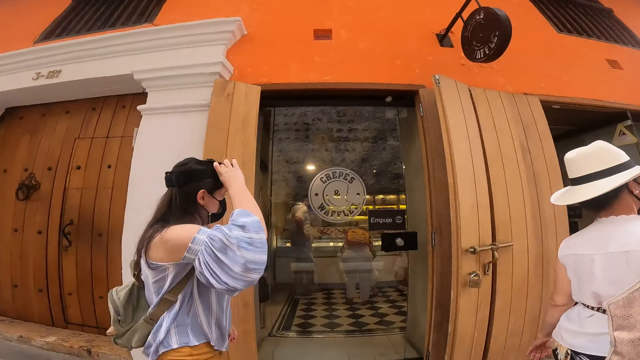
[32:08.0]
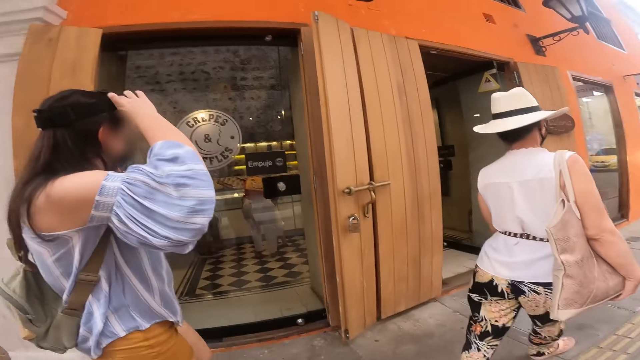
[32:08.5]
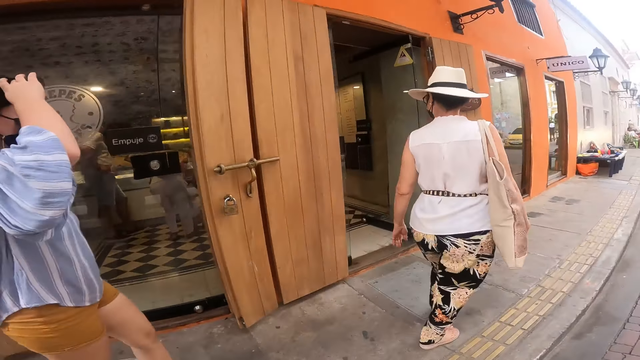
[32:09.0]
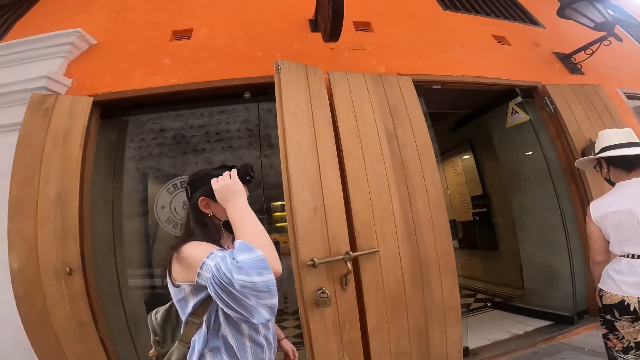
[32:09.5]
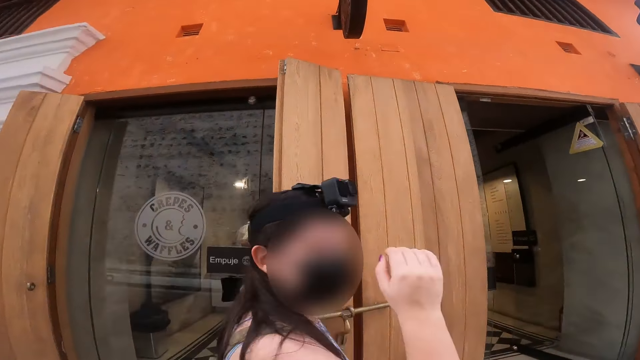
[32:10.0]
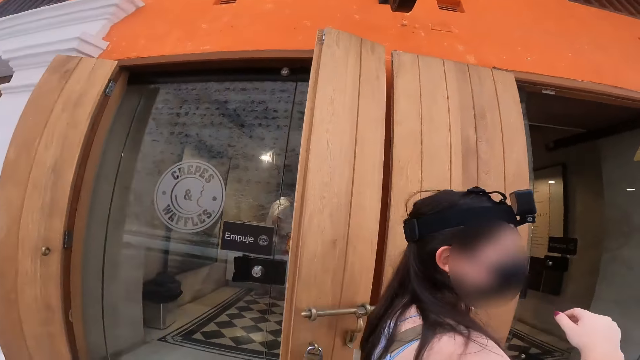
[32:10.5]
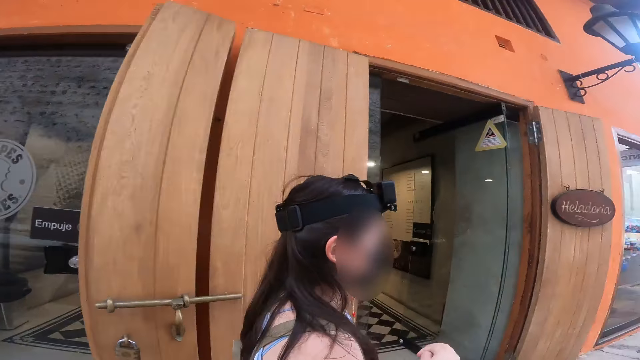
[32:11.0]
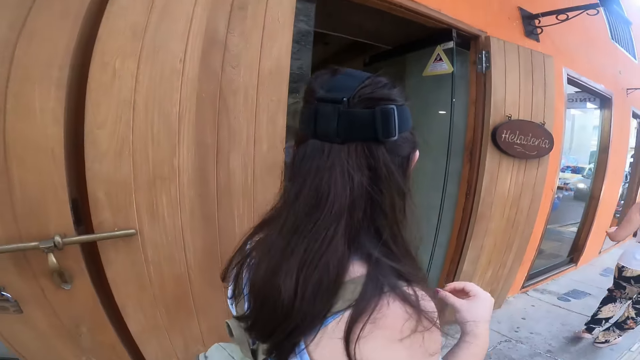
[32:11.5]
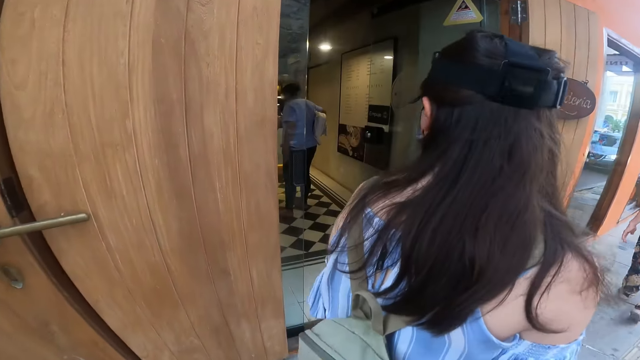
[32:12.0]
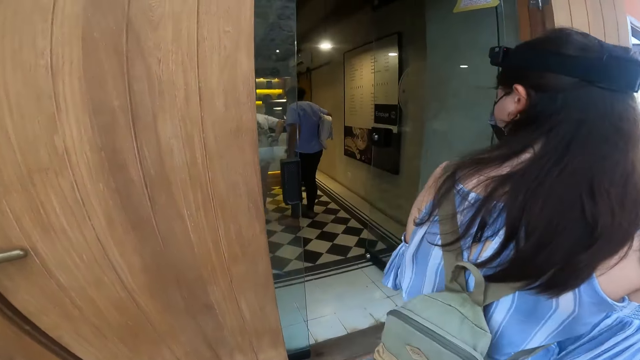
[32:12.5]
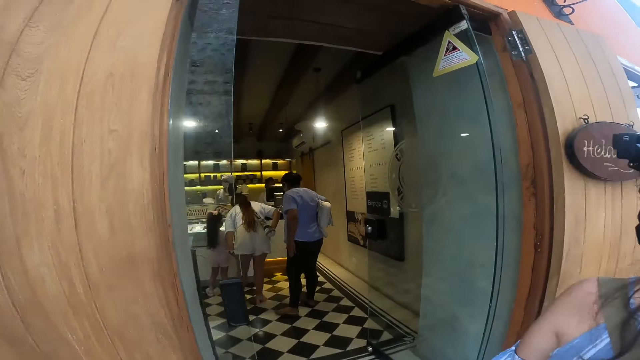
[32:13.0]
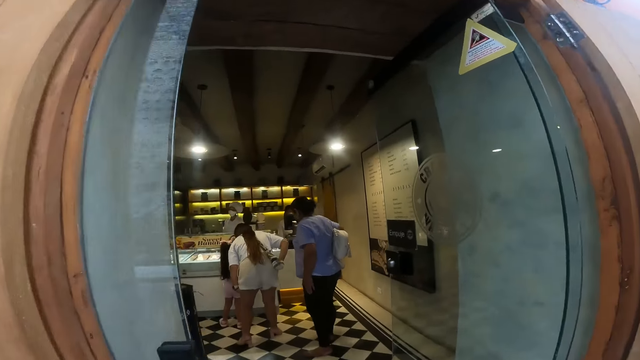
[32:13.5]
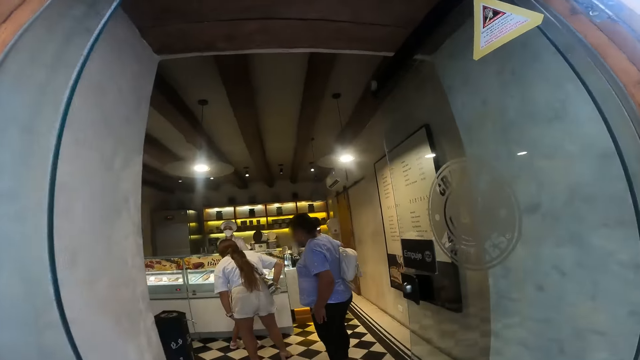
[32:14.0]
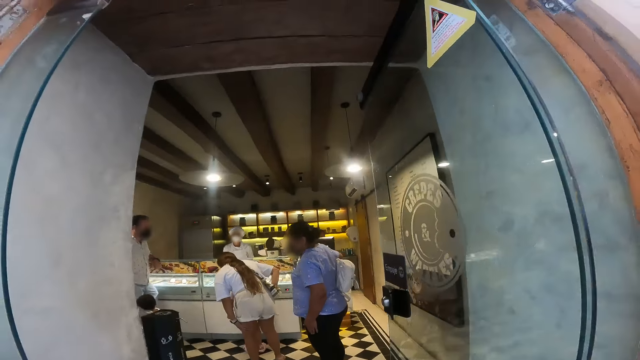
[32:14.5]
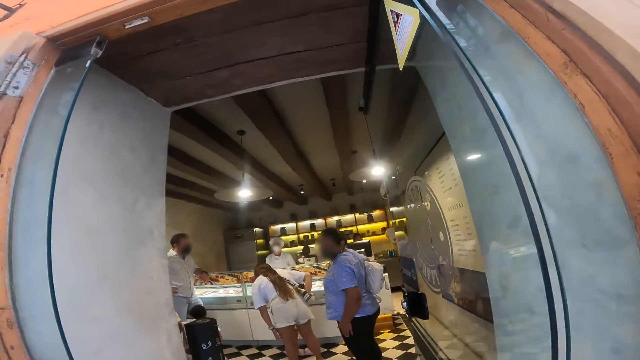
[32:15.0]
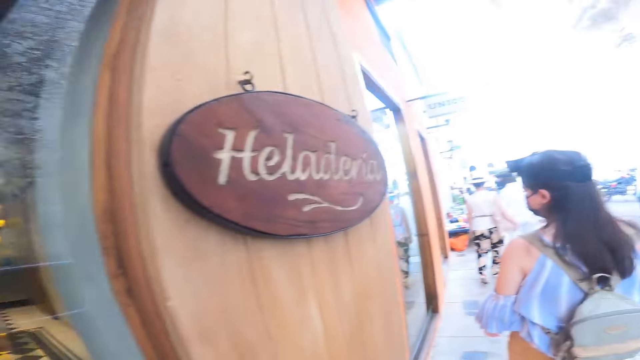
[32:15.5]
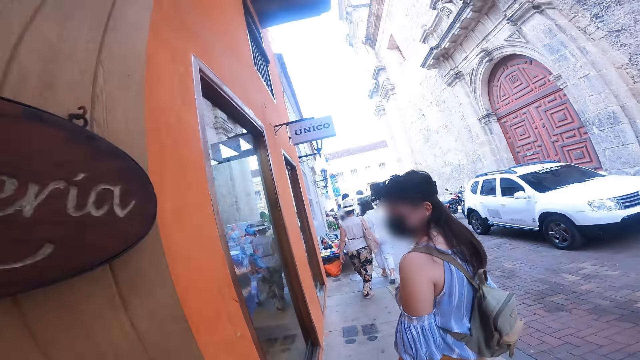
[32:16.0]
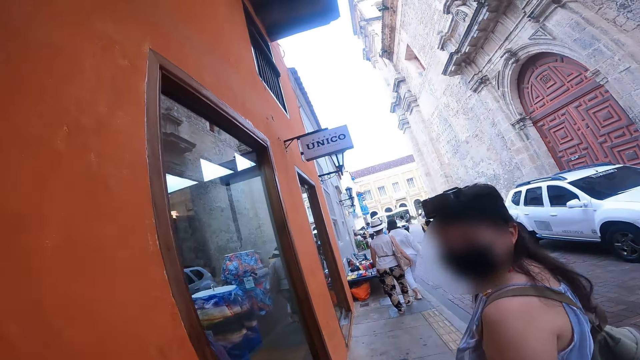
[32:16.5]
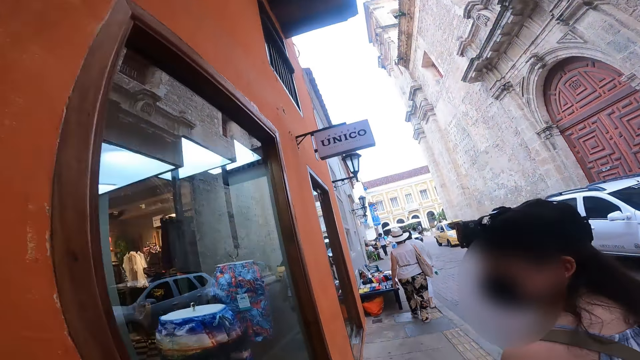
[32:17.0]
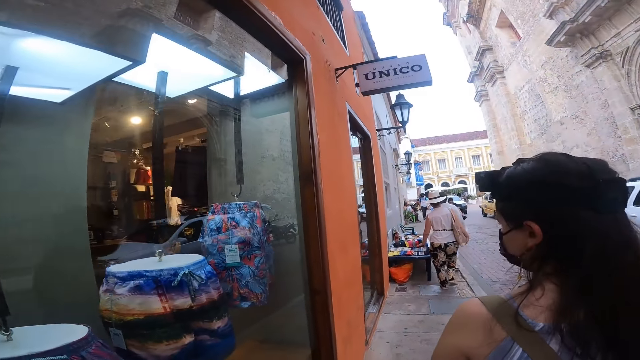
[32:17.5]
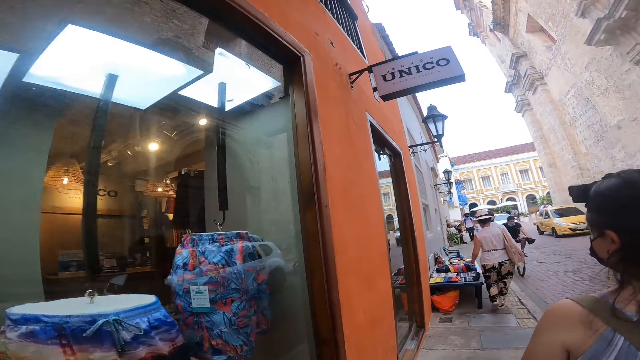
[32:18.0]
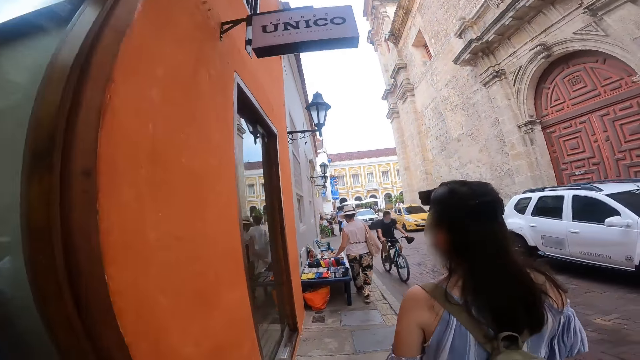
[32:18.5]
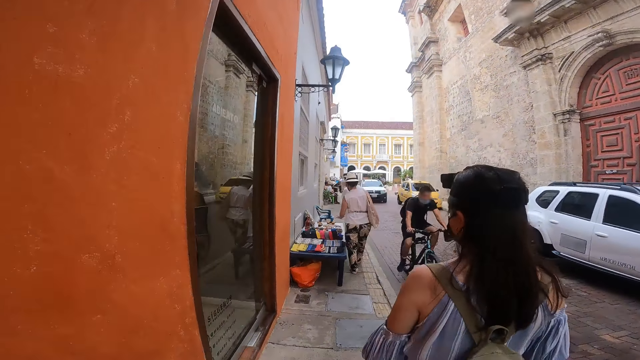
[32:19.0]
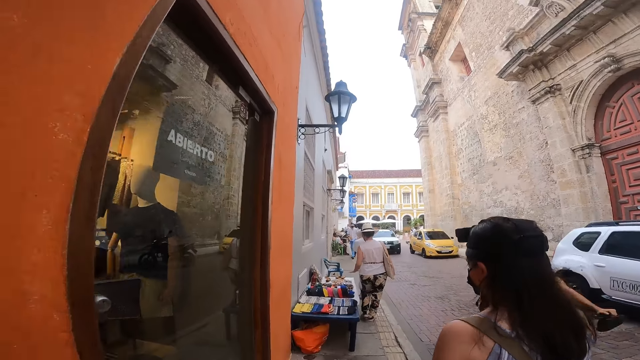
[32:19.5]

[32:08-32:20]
The camera wearer looks at a person. They look inside the hotel. They look at the person.

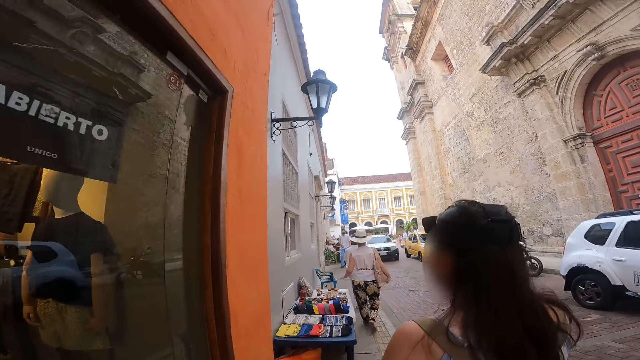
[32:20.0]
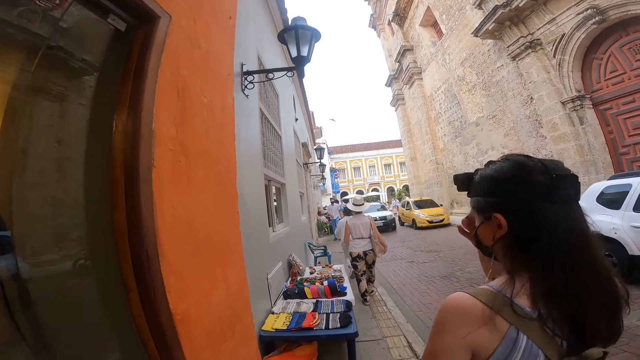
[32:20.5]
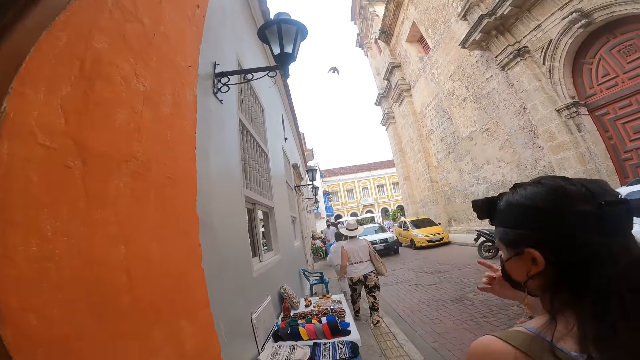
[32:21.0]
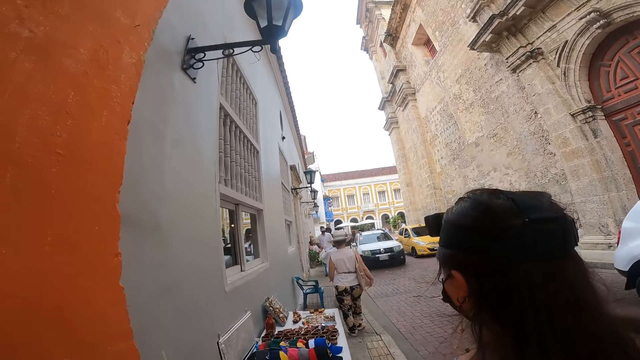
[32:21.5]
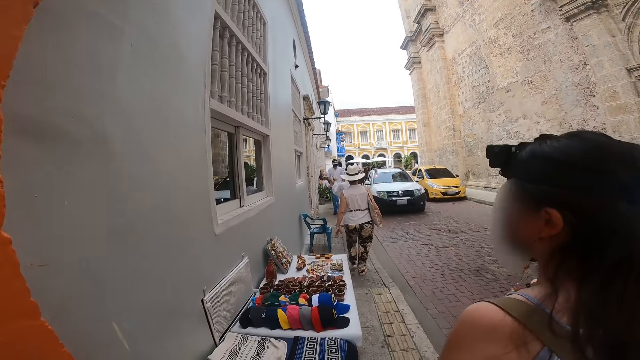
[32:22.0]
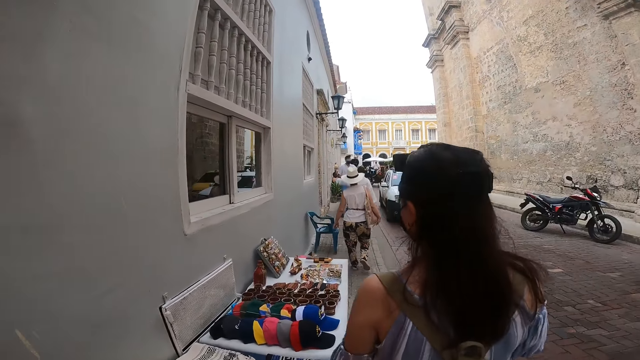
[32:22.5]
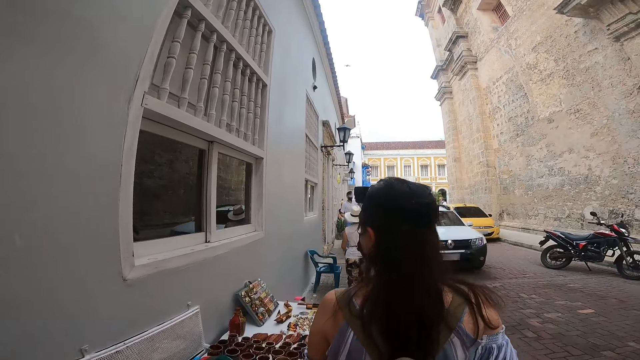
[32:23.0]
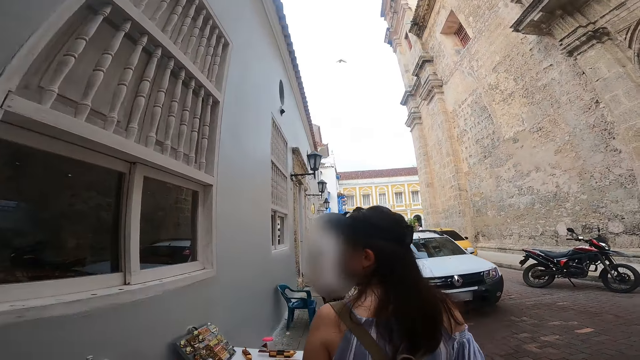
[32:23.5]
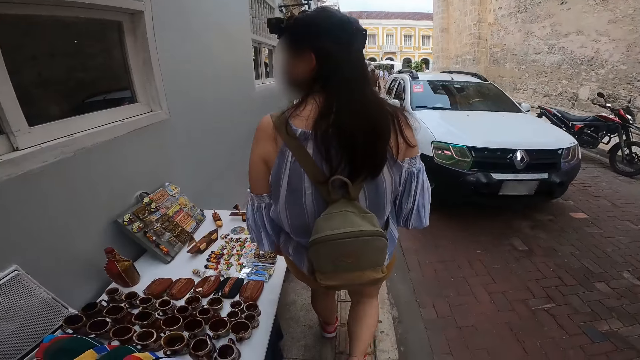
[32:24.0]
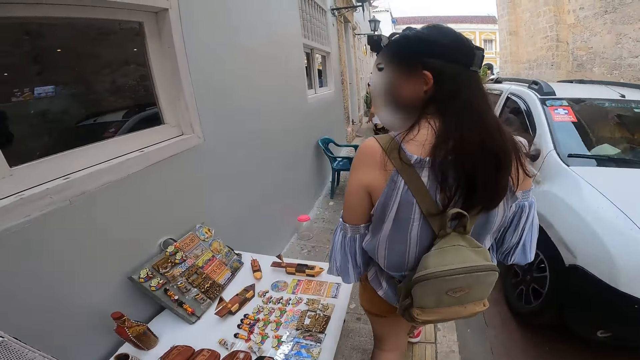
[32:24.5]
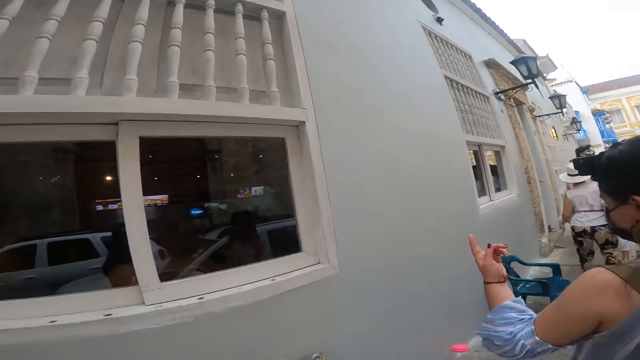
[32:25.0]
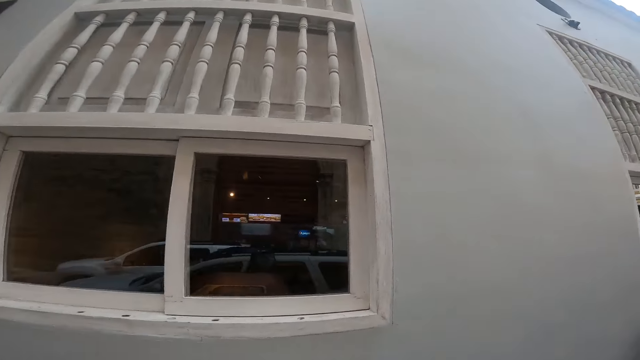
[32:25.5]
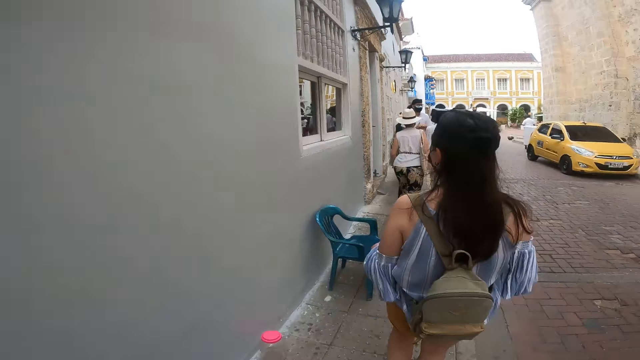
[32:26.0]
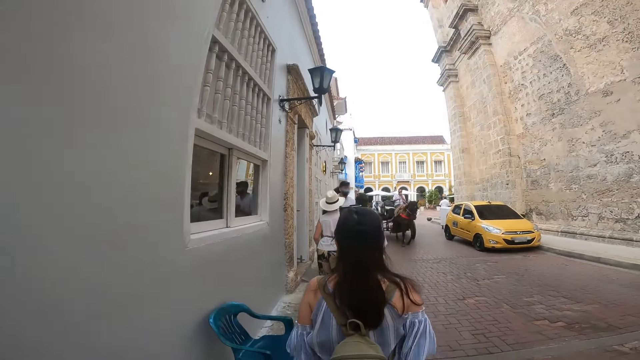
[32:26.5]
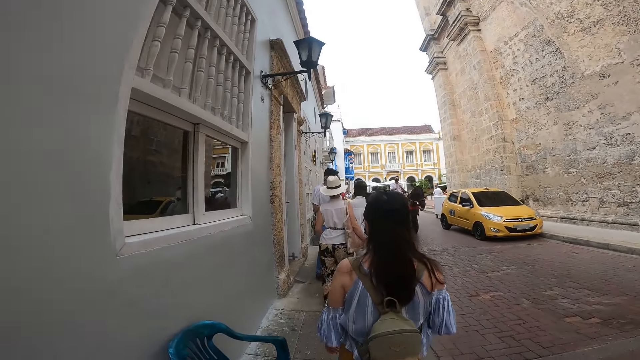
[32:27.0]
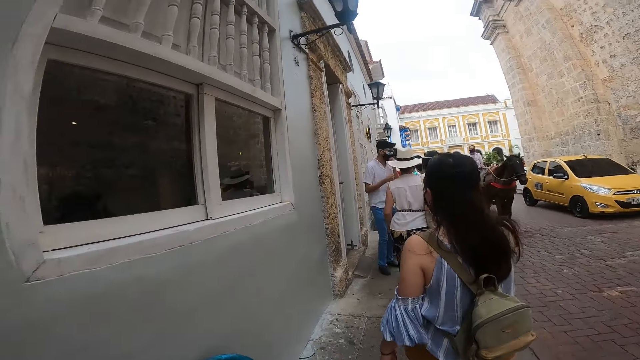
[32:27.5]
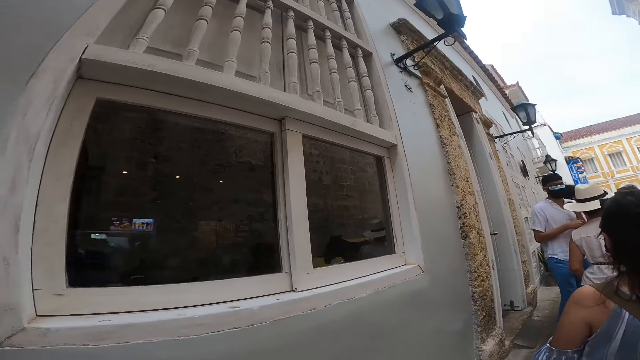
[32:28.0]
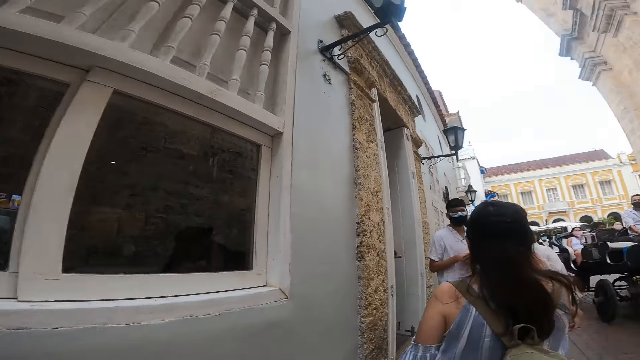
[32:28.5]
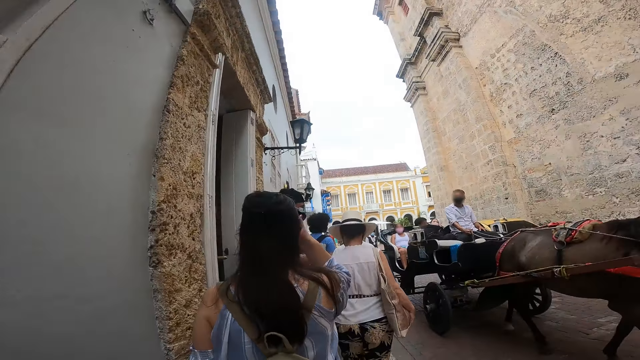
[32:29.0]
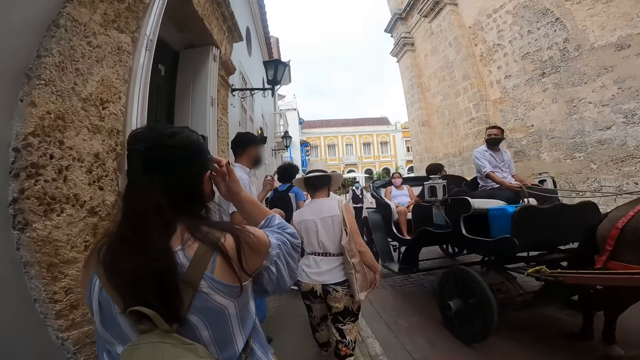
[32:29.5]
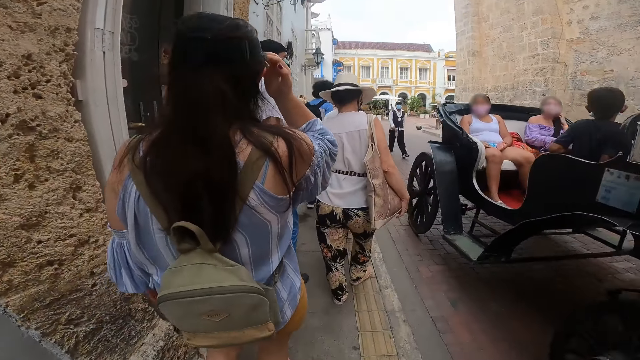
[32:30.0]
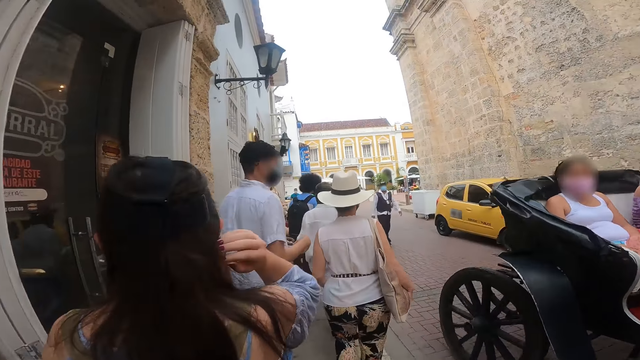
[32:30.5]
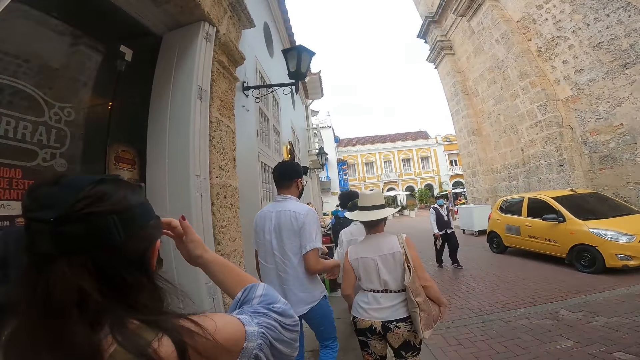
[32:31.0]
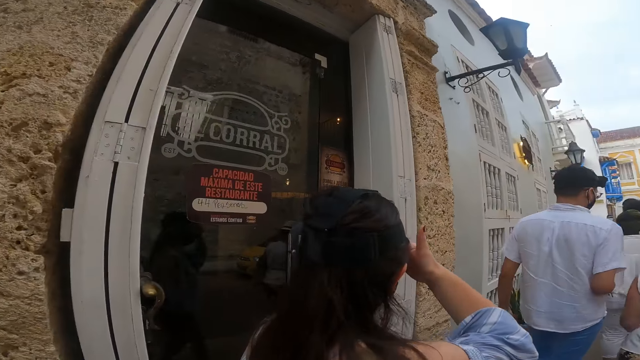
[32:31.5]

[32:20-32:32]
The camera wearer walks on the road. They look at the items on the pathway. They look at the car on the road. They look through the window. They look at the person. The woman touches her hair with her right hand. The camera wearer looks at the people in the cart.
